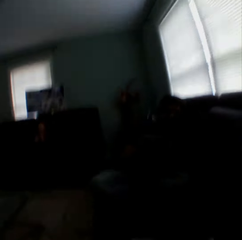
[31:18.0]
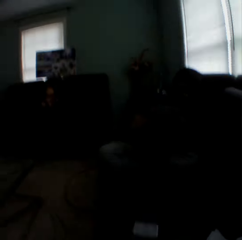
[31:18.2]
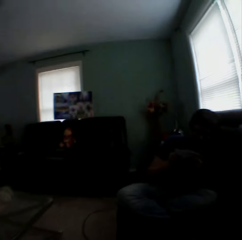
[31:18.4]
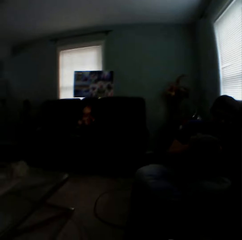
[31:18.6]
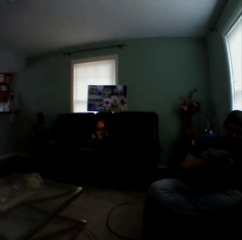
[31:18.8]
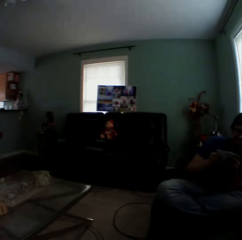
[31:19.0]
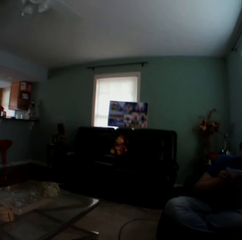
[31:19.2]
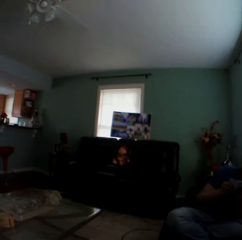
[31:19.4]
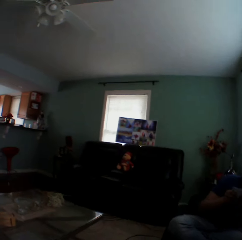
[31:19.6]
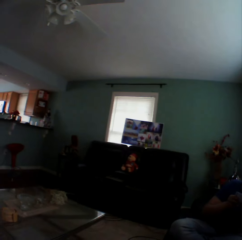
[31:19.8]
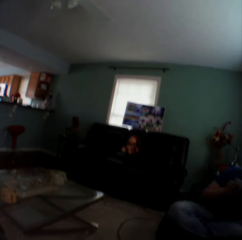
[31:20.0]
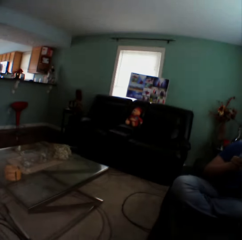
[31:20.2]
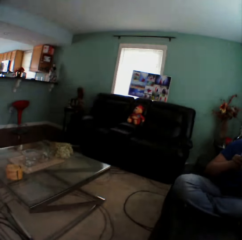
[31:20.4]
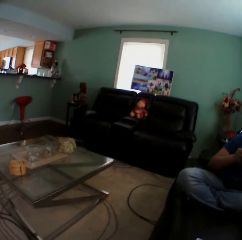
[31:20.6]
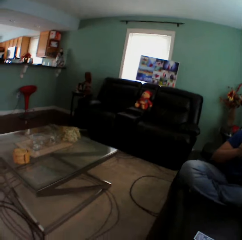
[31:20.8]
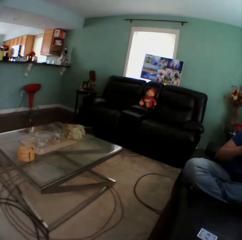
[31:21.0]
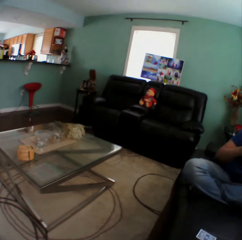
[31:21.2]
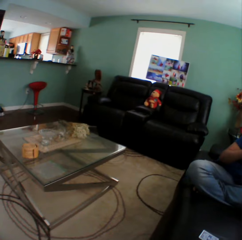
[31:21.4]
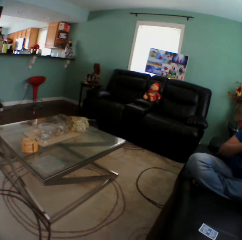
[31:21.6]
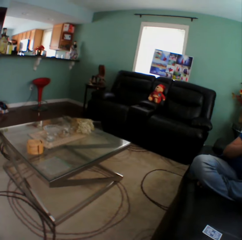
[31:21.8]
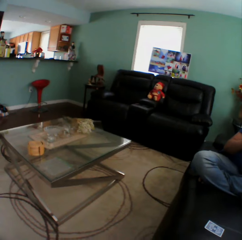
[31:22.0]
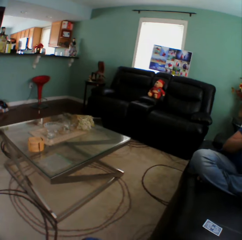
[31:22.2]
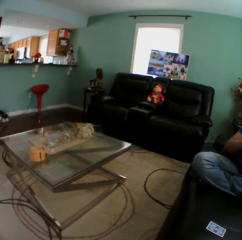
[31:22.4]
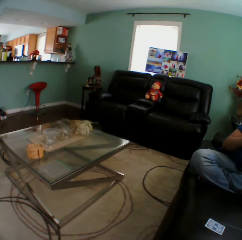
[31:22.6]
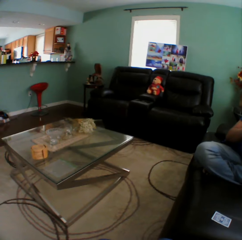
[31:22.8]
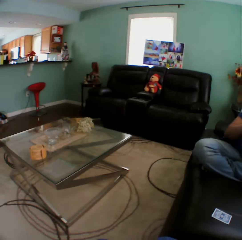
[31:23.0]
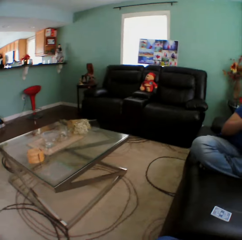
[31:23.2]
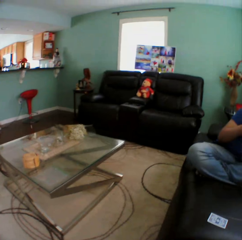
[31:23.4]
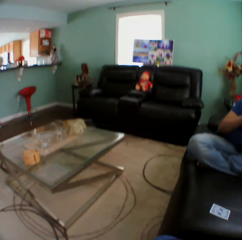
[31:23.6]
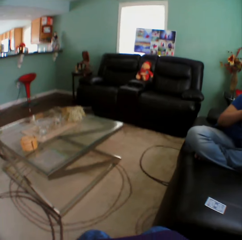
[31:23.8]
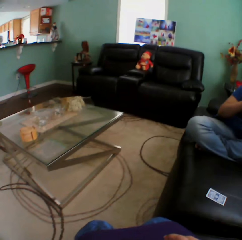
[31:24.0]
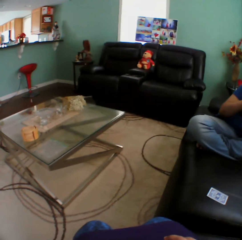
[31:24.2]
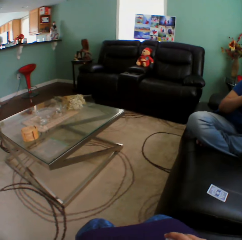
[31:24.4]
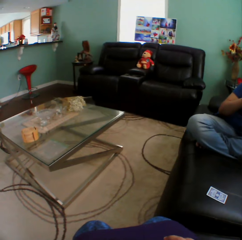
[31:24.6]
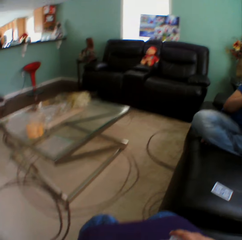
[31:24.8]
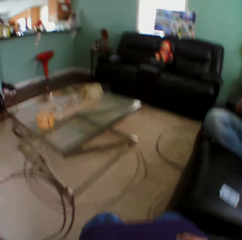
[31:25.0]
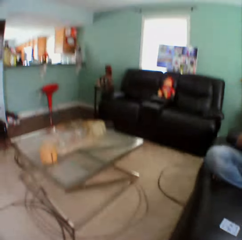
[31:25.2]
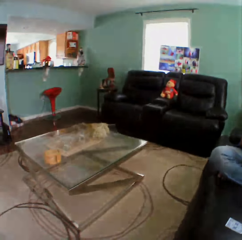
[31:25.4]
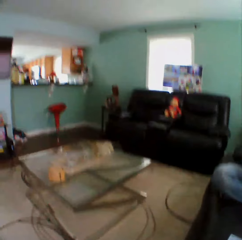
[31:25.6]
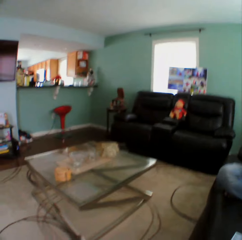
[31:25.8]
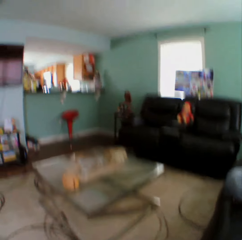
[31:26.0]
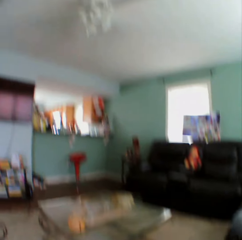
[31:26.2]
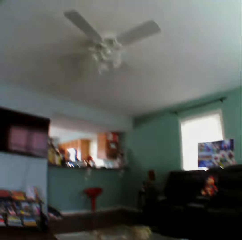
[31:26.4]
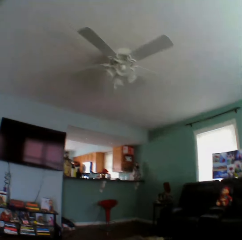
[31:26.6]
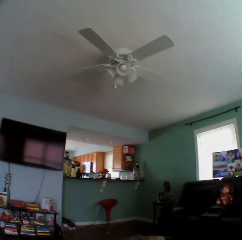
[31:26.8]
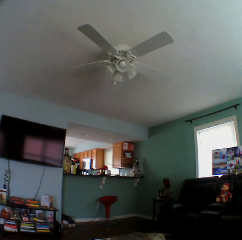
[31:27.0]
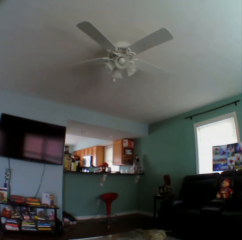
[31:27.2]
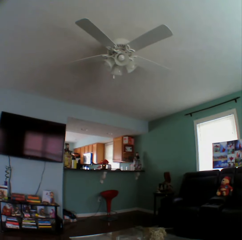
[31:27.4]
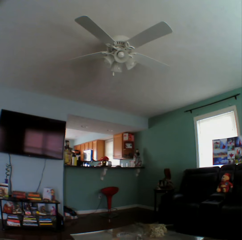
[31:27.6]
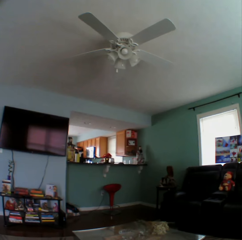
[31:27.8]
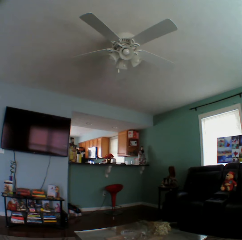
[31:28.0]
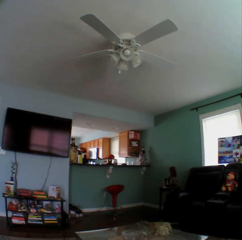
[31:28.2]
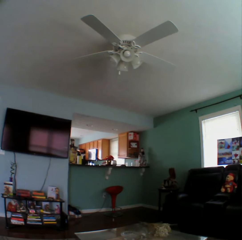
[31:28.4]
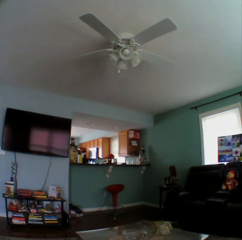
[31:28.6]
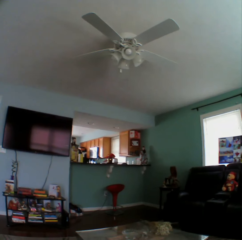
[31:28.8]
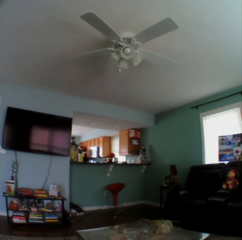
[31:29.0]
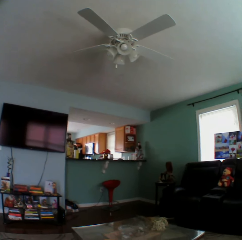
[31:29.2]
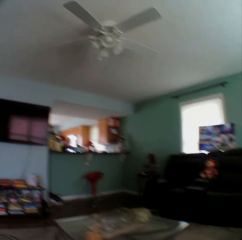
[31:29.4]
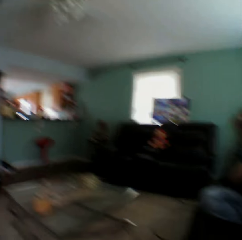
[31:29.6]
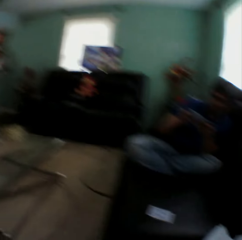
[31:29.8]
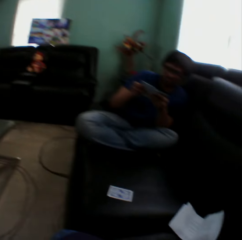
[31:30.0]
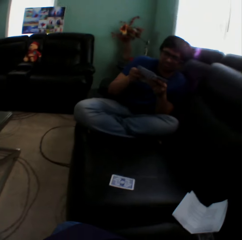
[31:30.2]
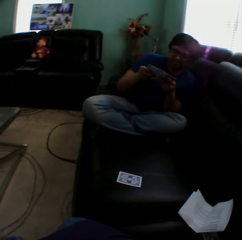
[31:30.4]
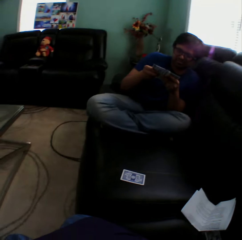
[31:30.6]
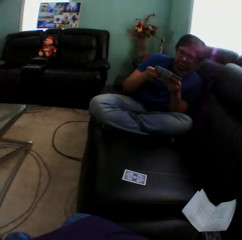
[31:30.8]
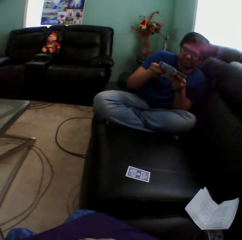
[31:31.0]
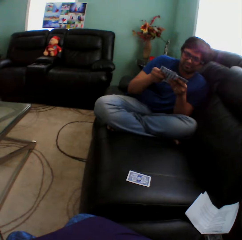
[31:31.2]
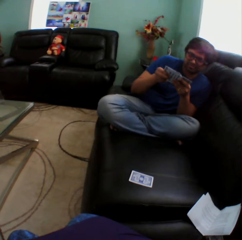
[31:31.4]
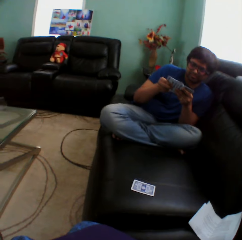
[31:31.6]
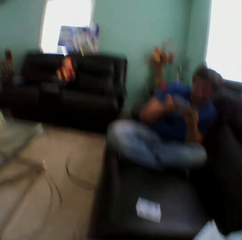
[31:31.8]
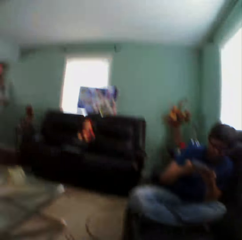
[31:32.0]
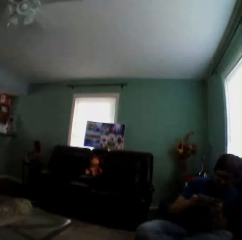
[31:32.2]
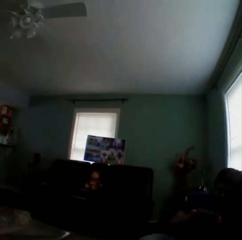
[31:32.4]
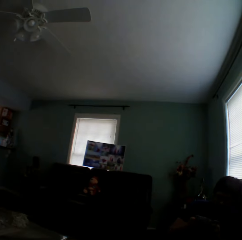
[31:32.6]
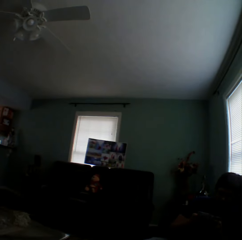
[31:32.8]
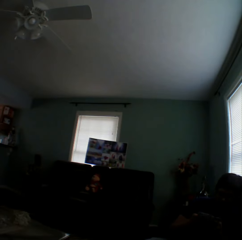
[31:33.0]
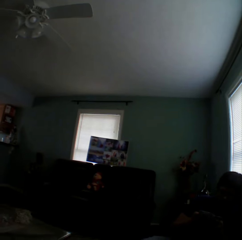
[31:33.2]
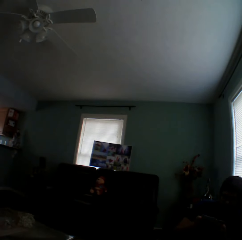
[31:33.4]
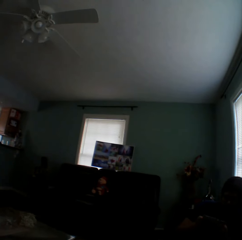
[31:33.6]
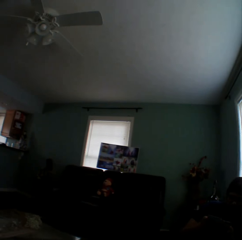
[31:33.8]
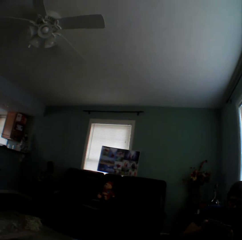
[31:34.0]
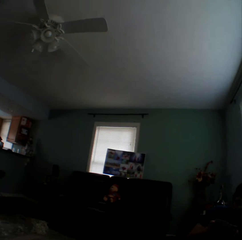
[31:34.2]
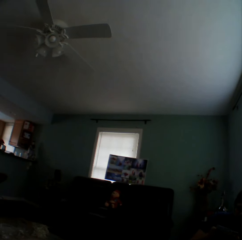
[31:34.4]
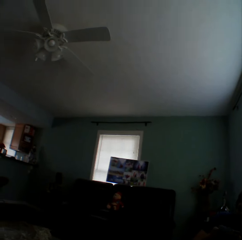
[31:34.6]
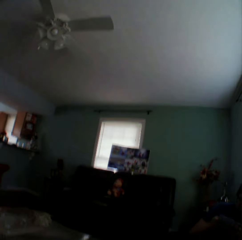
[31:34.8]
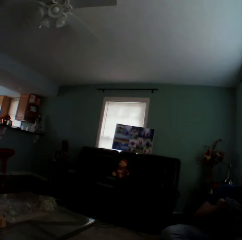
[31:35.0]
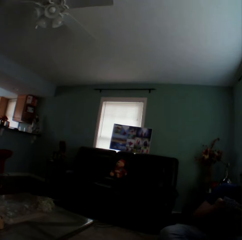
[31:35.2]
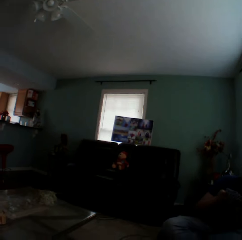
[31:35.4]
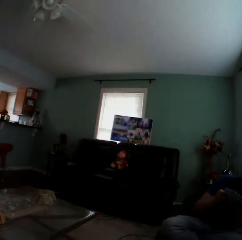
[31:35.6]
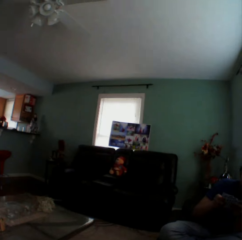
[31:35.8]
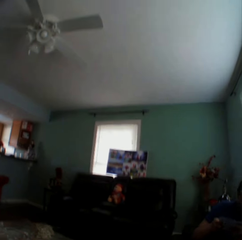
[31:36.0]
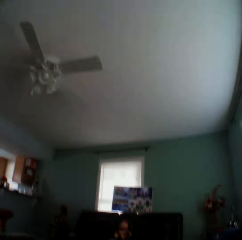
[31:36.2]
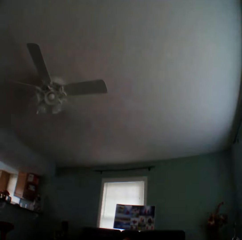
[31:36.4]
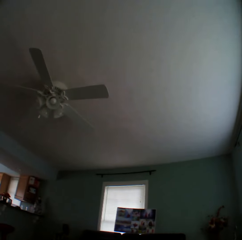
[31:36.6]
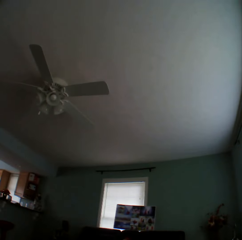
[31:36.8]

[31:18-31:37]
The camera wearer looks around. A man holds playing cards. The camera wearer turns to the side.

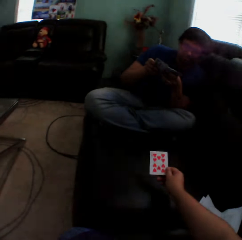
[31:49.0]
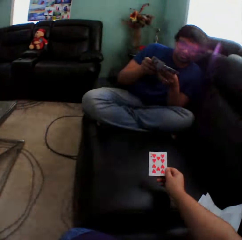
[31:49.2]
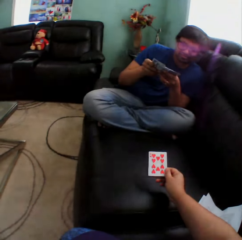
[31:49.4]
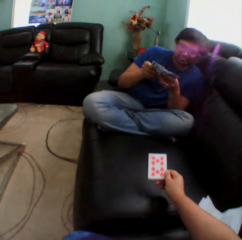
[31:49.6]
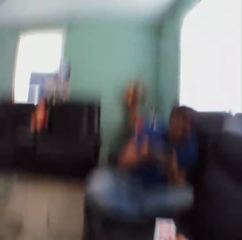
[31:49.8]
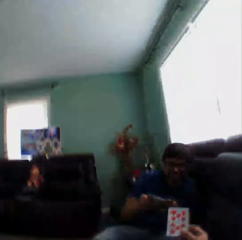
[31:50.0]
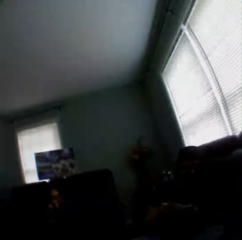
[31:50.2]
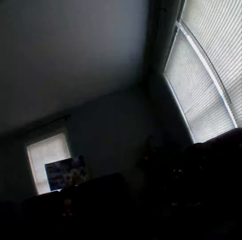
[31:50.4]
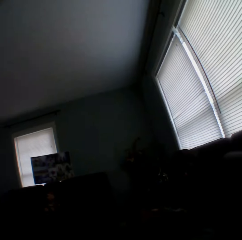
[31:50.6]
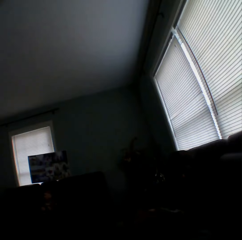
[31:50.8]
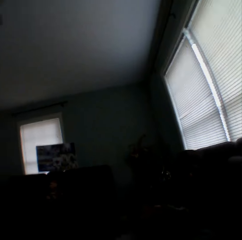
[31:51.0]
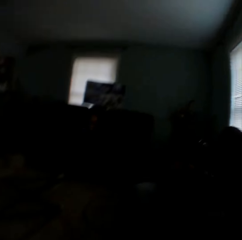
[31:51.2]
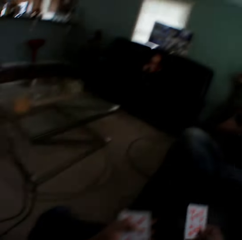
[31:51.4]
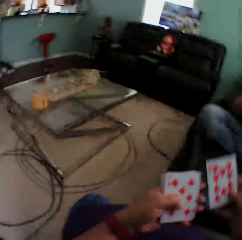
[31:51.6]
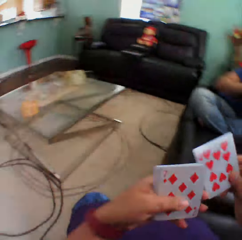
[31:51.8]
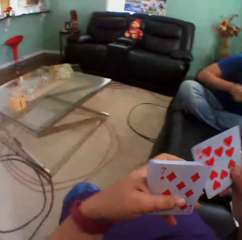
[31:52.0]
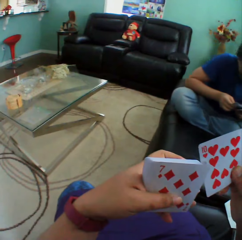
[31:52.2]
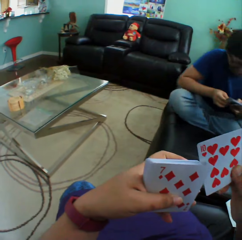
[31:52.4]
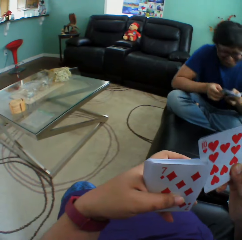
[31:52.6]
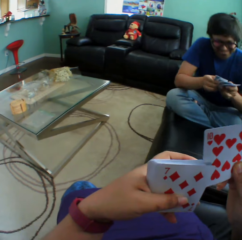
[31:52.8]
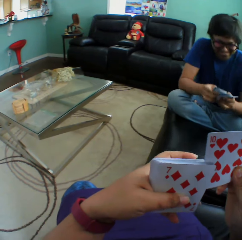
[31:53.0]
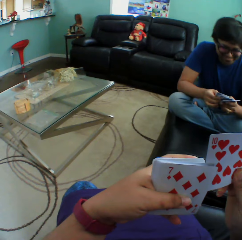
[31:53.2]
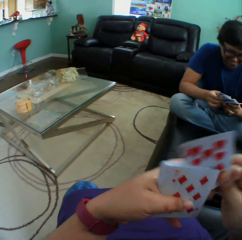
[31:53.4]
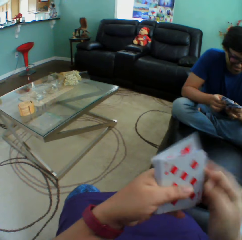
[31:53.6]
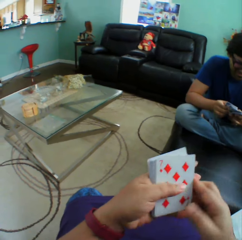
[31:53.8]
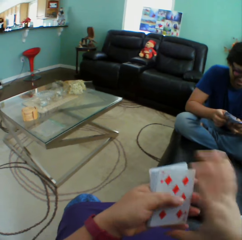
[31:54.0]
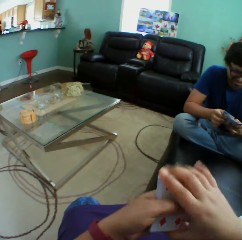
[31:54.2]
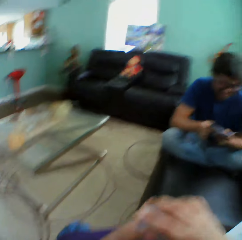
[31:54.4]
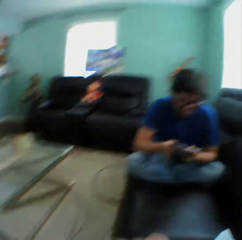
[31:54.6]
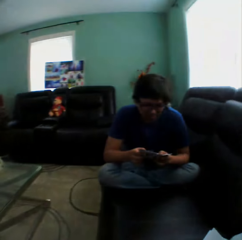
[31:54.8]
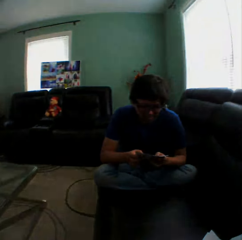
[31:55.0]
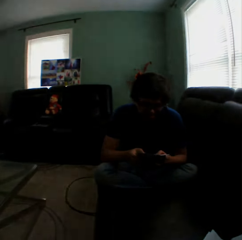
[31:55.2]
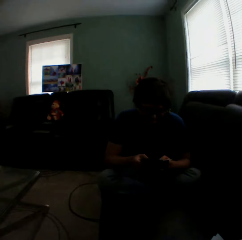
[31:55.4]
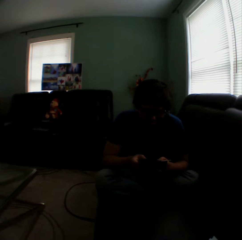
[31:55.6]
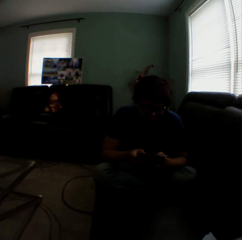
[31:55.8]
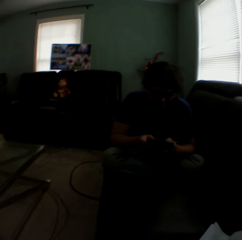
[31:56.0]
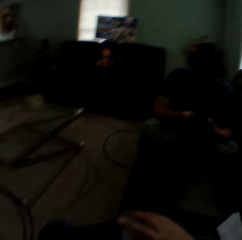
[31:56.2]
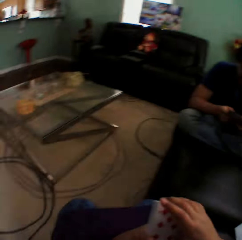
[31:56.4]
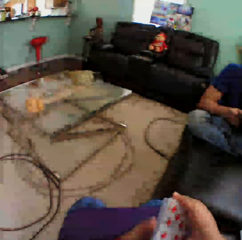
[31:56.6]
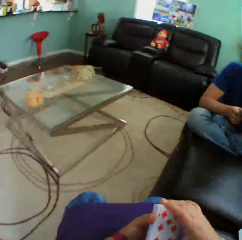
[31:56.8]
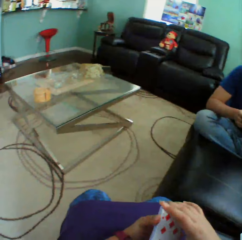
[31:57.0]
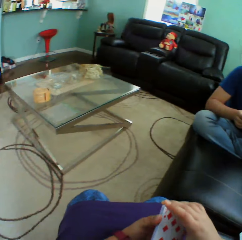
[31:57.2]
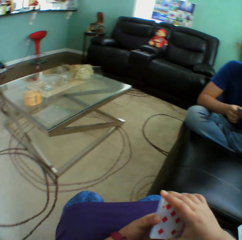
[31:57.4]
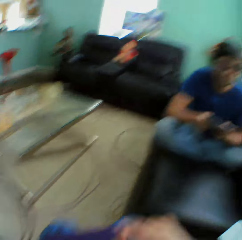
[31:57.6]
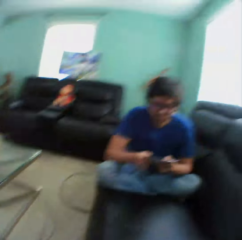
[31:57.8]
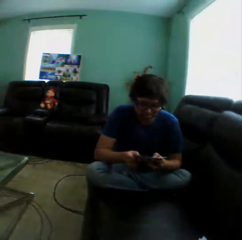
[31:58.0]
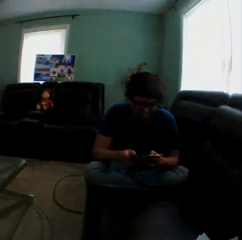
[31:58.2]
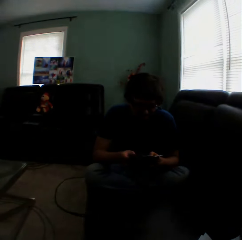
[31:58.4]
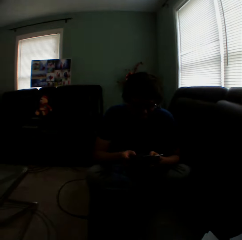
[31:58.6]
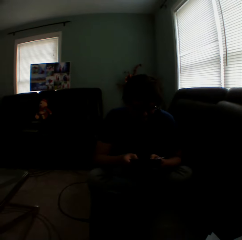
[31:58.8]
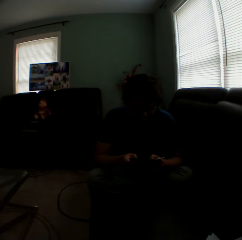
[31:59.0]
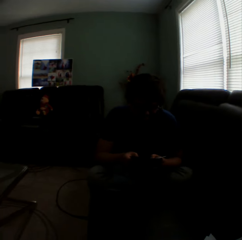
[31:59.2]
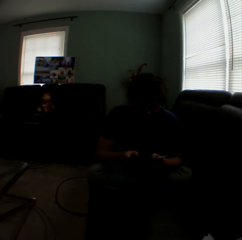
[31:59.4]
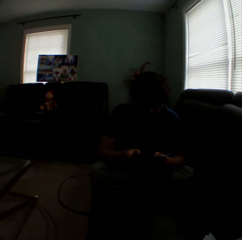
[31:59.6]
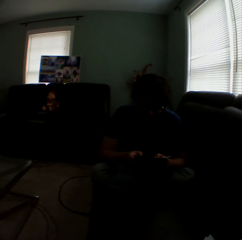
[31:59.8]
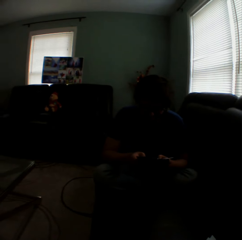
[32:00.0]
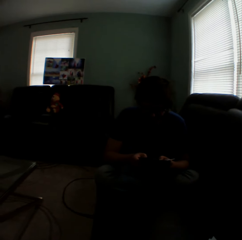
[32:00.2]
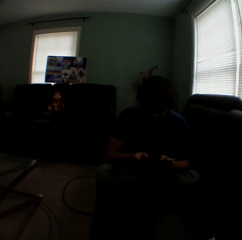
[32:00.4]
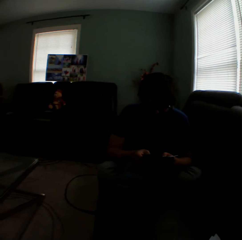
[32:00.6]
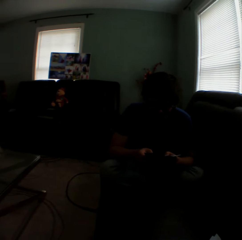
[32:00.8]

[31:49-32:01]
The camera wearer turns a card on a couch. They hold a playing card. They turn to the side. They insert a card in a pile of cards. They hold playing cards. A man straightens the arms. The man holds playing cards. The camera wearer turns to the side. The man arranges cards in a hand. The camera wearer holds playing cards. They turn to the side. The man holds playing cards.
